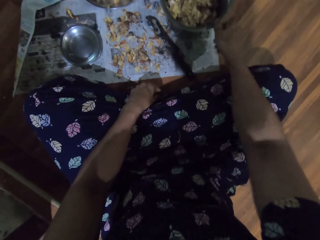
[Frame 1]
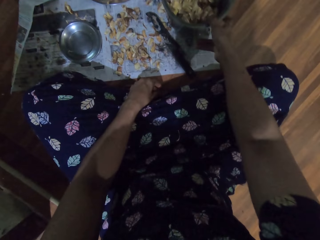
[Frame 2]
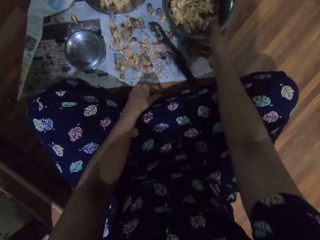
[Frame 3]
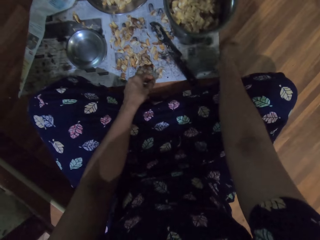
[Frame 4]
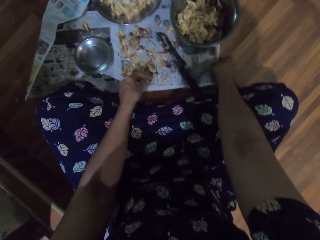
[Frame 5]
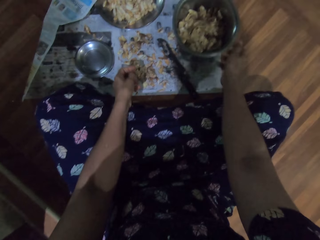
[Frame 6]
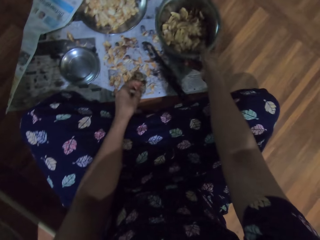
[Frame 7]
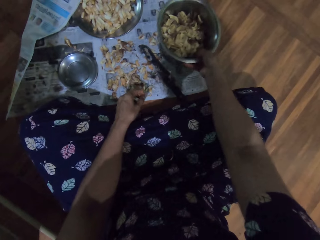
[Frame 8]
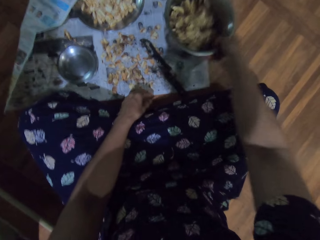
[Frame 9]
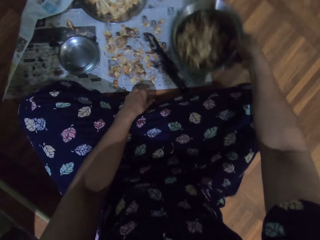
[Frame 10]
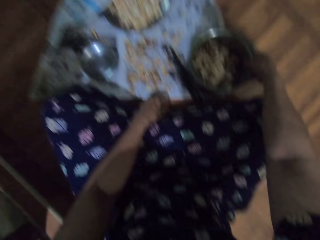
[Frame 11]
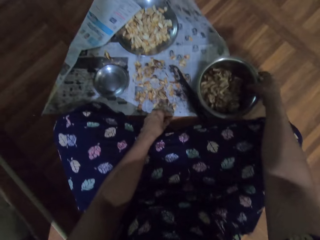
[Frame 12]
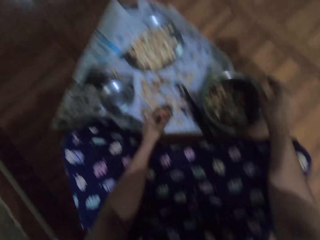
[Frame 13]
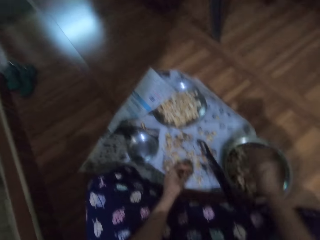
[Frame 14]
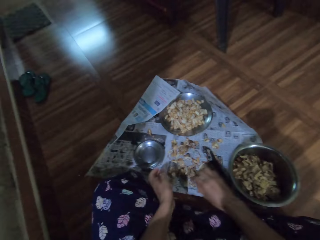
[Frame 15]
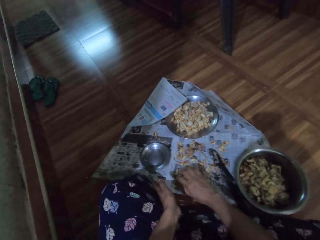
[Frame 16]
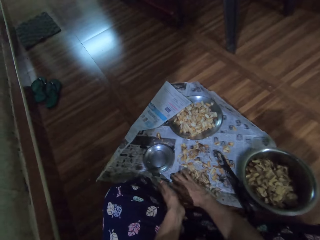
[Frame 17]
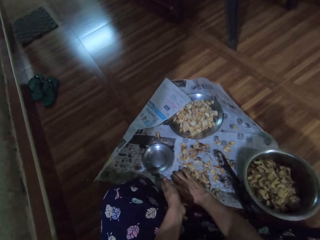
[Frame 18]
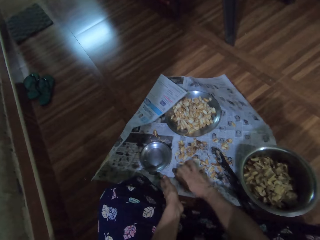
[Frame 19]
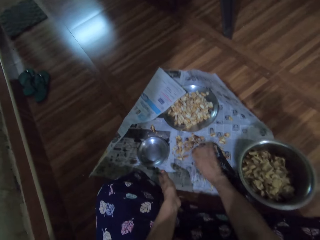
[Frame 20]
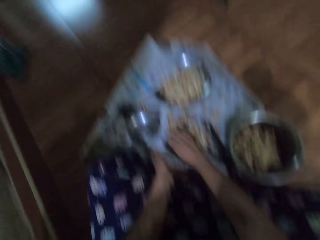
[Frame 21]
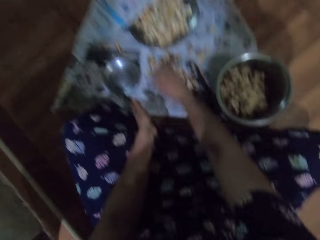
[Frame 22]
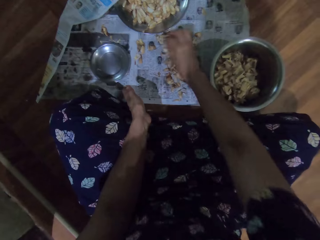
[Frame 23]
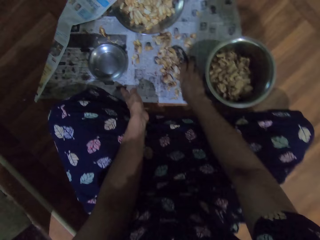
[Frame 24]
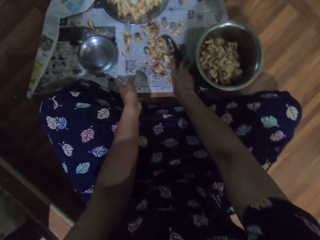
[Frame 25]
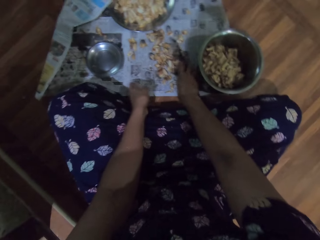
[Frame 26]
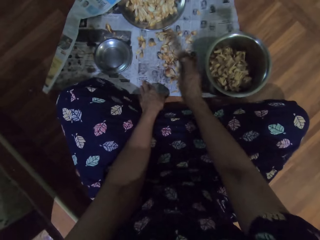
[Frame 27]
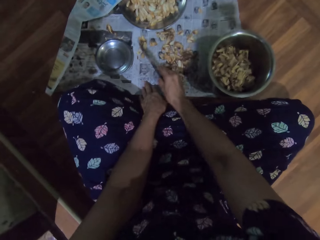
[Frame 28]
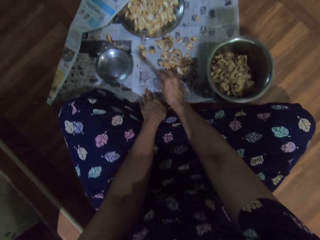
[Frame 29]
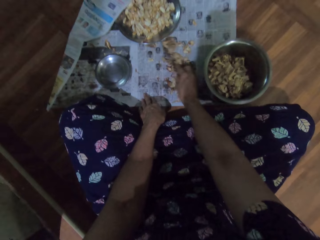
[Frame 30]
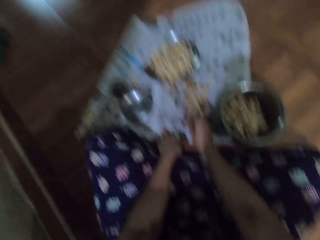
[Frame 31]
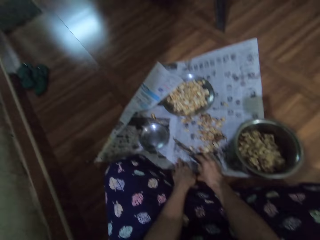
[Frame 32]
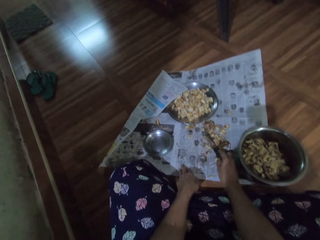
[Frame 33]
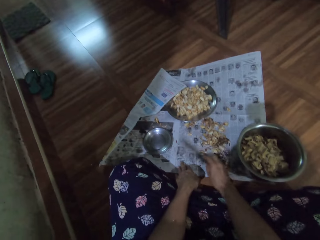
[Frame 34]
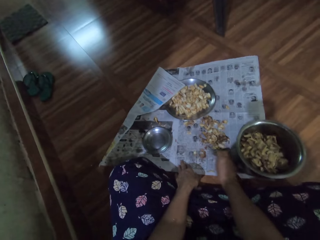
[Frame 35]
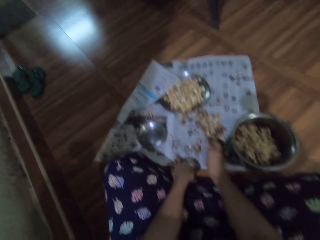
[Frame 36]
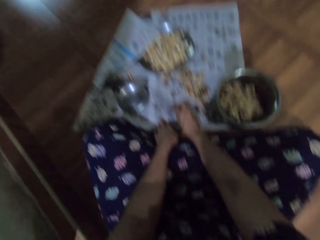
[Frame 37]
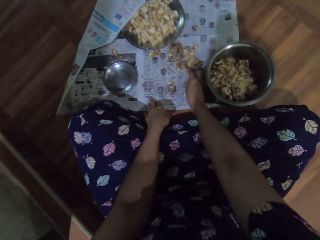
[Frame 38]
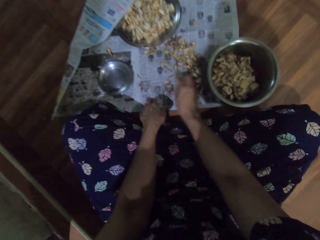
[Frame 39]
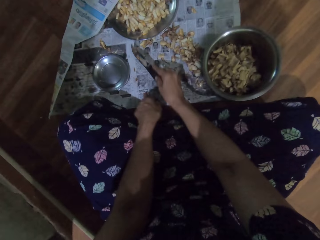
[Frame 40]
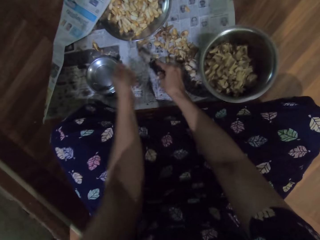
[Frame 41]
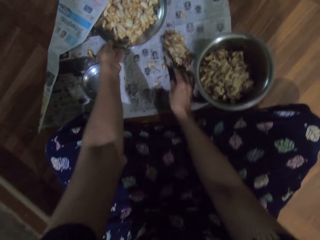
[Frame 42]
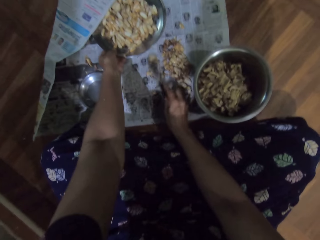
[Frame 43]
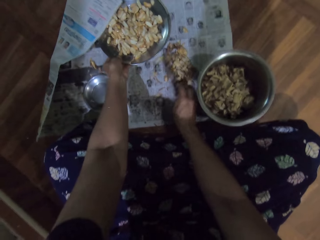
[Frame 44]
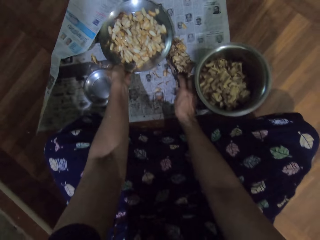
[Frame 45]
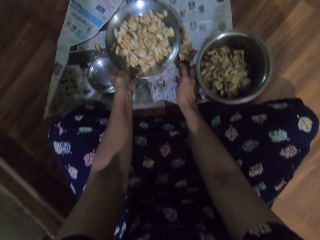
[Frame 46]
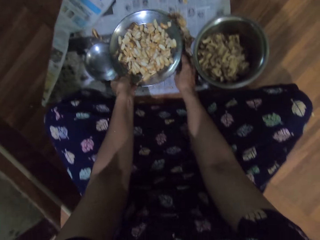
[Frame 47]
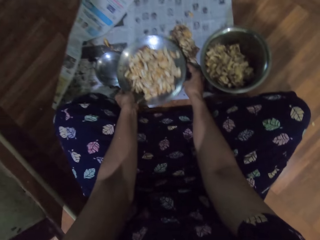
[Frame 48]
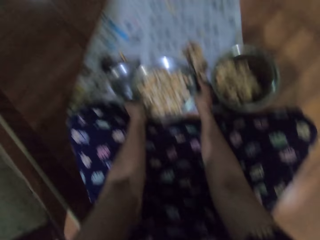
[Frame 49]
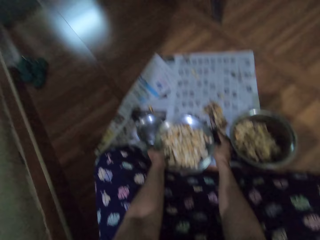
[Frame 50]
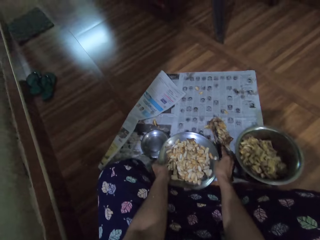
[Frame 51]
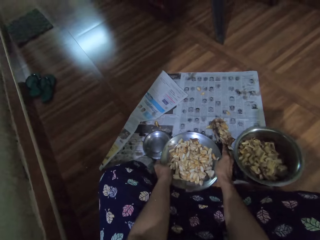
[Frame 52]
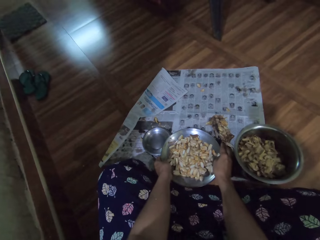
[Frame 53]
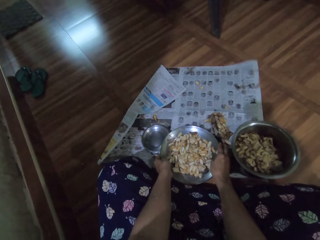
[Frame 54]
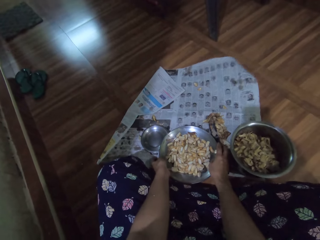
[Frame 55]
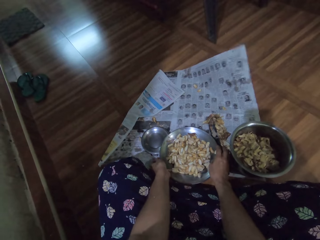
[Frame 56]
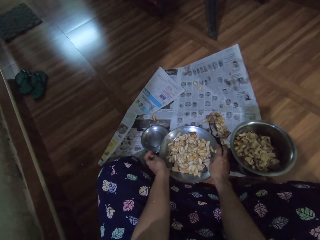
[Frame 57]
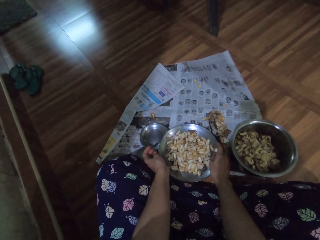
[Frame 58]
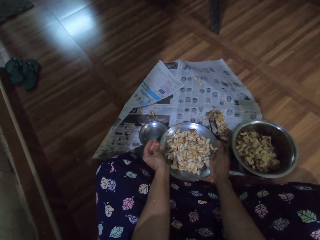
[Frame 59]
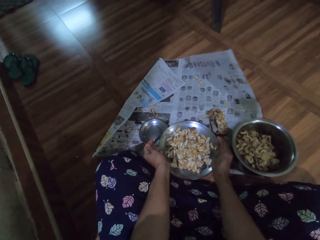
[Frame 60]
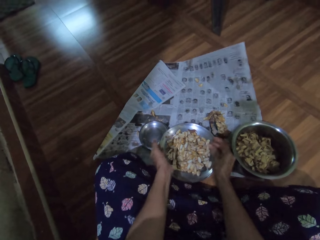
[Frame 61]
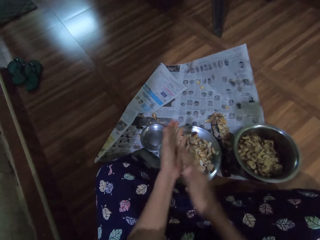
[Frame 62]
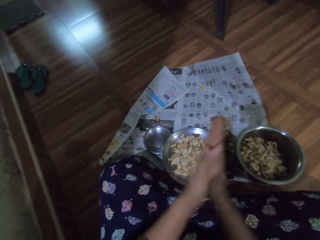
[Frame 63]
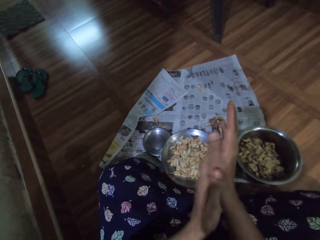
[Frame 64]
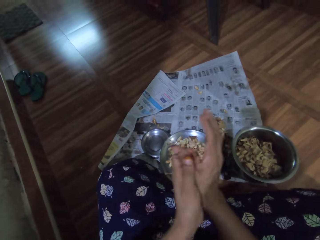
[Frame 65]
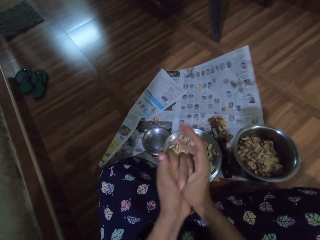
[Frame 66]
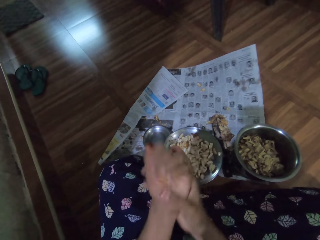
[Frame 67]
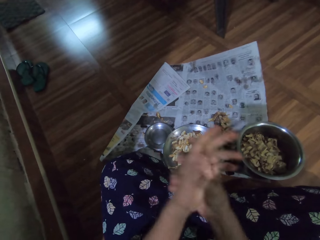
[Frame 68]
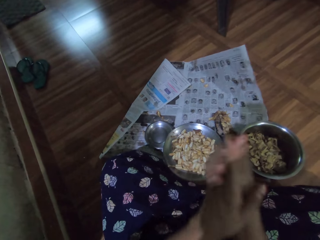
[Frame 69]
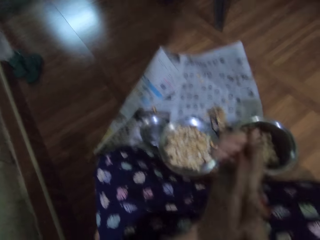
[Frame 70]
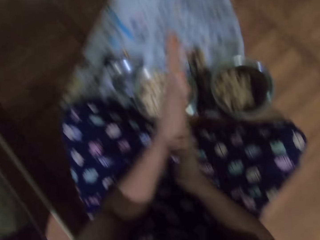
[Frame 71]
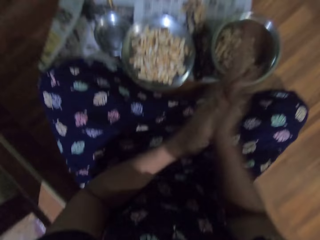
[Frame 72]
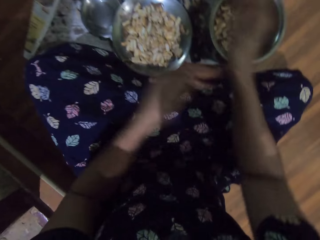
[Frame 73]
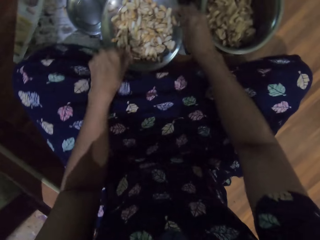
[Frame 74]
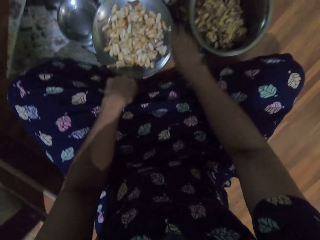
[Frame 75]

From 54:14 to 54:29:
The camera wearer touches the newspaper on the ground with her right hand. She touches the newspaper on the floor with her right hand. She lifts a pot. She moves the steel bowl on the newspaper on the floor with her right hand. She moves garlic pods on the newspaper on the floor with her right hand. She picks the knife from the newspaper on the floor with her right hand. She moves the garlic pods on the newspaper on the floor with the knife in her right hand. She moves the steel bowl on the newspaper on the floor with her left hand. She pulls a tray. She places the knife in her right hand on the newspaper on the floor. She looks at the floor. She rubs both hands together.

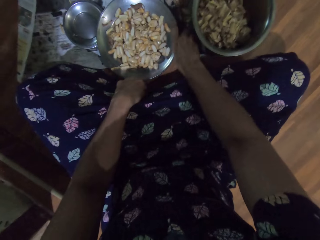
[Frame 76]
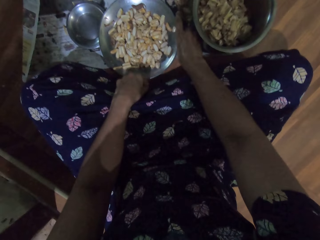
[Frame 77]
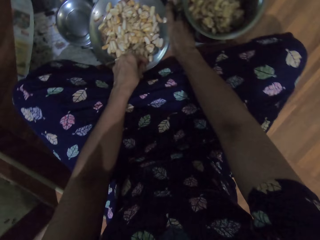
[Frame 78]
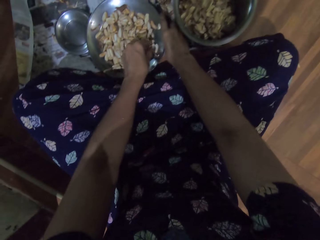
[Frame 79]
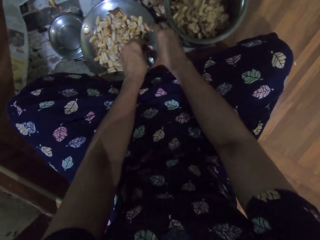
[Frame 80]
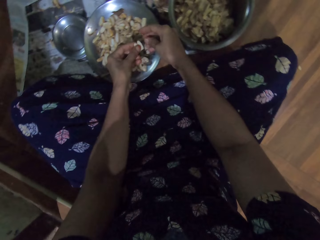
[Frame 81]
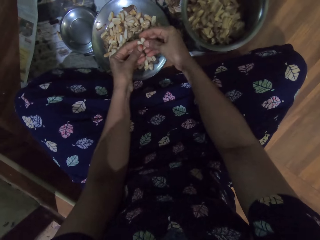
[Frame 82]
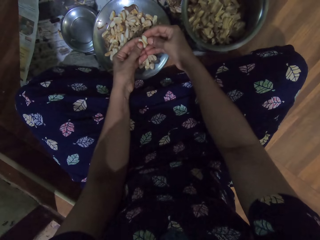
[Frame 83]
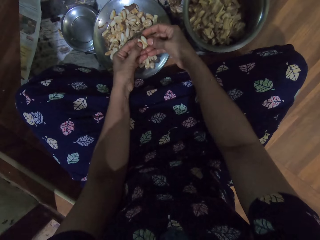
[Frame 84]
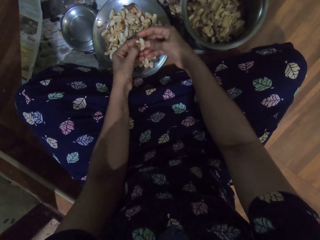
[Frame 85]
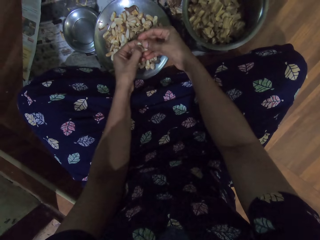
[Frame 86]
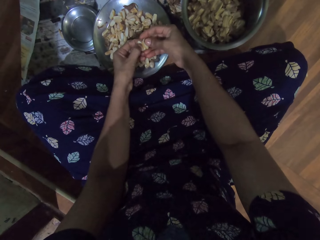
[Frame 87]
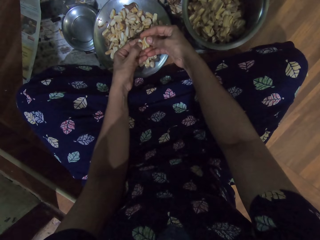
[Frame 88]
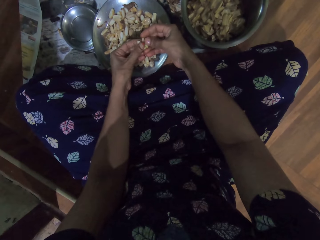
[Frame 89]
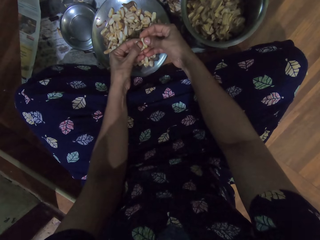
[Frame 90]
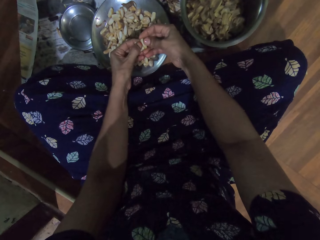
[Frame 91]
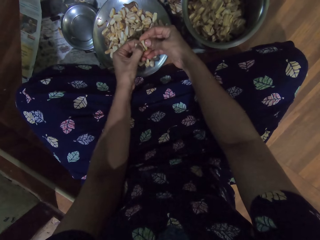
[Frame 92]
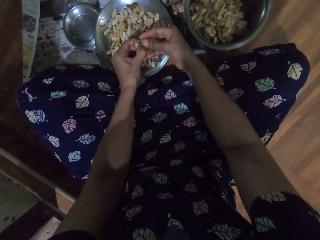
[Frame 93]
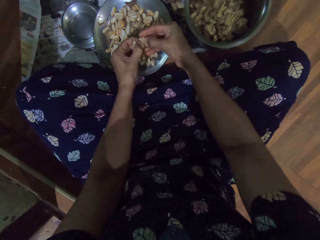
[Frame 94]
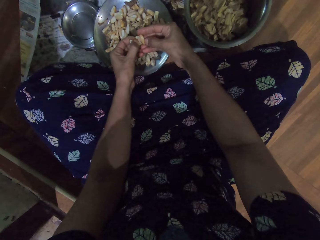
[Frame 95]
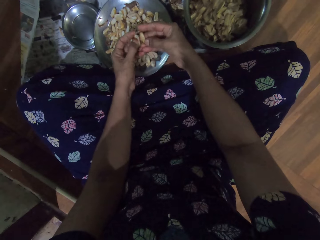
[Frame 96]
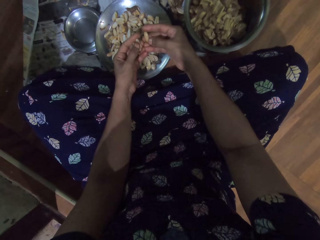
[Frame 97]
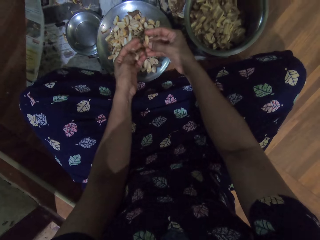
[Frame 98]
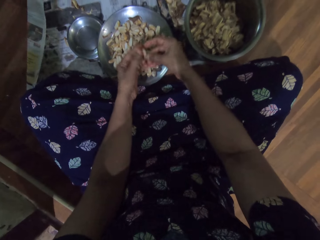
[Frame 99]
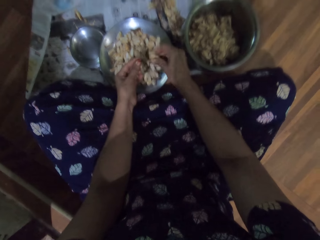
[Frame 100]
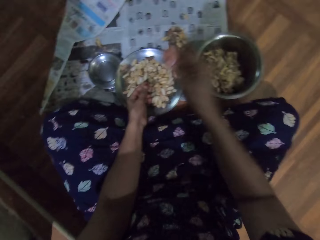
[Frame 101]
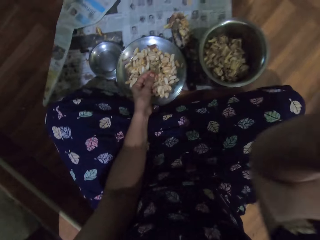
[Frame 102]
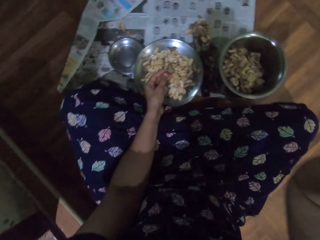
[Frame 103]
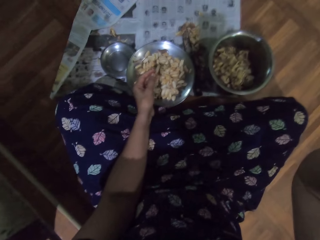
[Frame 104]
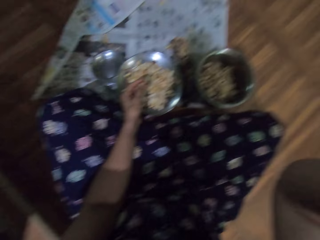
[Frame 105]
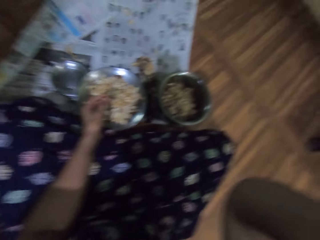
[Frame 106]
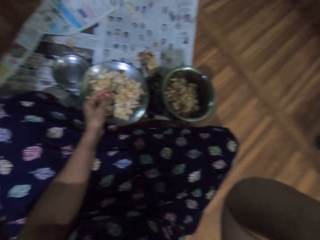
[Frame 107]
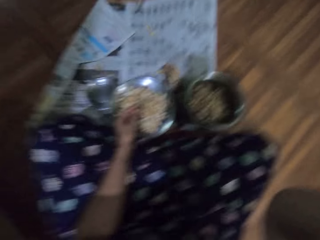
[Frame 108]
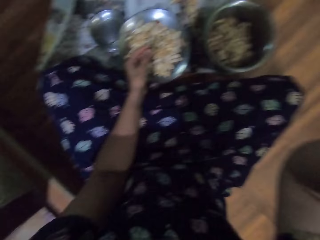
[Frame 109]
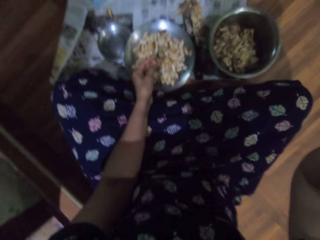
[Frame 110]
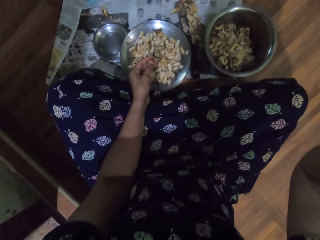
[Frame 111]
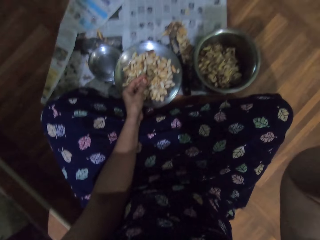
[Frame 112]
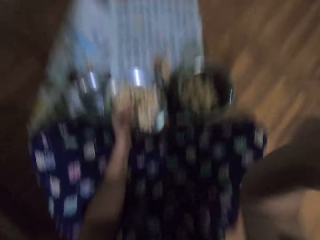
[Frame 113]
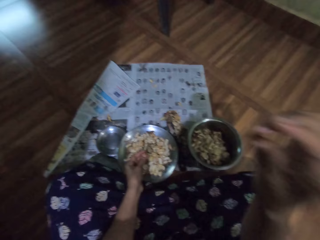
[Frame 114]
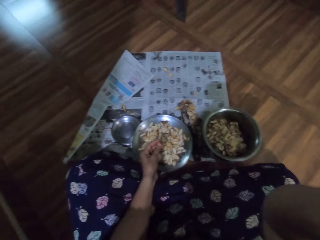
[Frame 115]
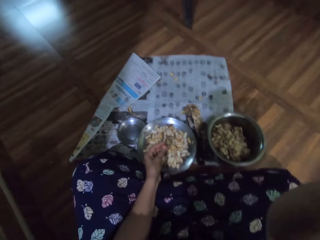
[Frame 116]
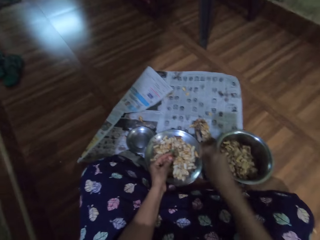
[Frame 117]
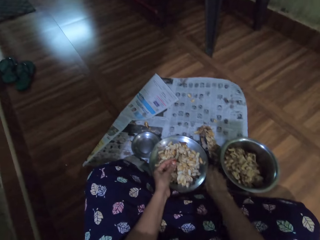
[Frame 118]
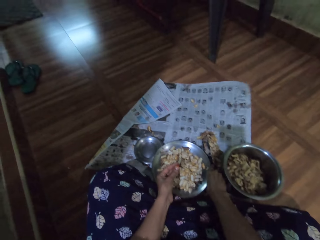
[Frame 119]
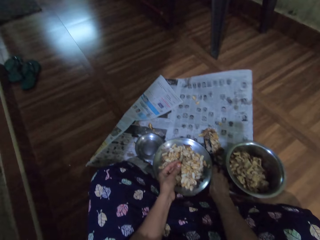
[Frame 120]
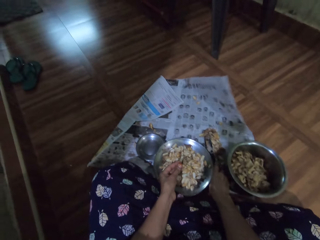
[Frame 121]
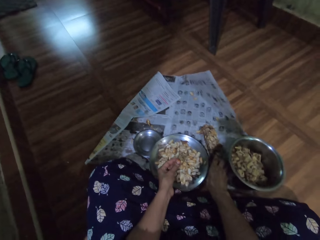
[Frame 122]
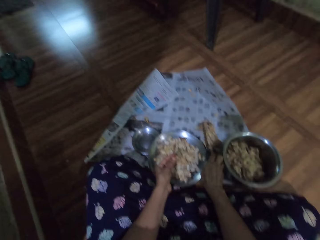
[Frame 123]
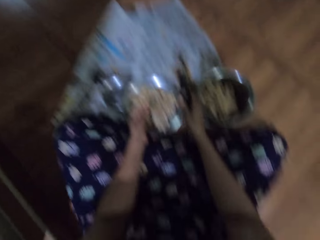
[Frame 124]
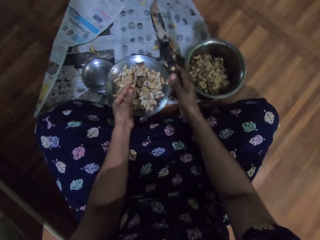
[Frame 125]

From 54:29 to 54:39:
The camera wearer picks a garlic pod from the steel bowl on the newspaper on the floor with her left hand. She peels the garlic pod with both hands. She passes the garlic pod in her right hand to her left hand. She raises her right hand to her face. She adjusts the camera. She lowers her right hand from her face. She picks the knife from the newspaper on the floor with her right hand.
